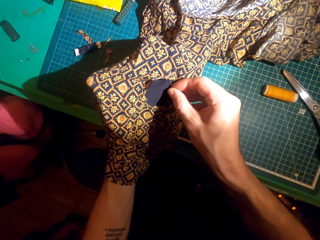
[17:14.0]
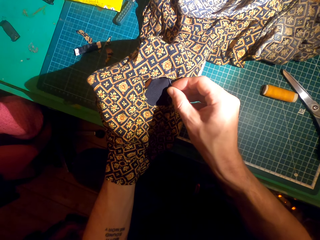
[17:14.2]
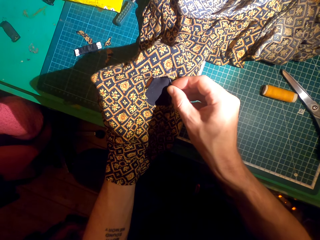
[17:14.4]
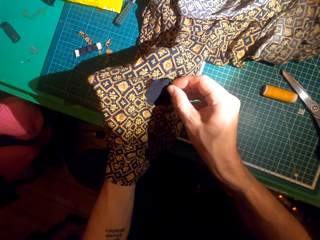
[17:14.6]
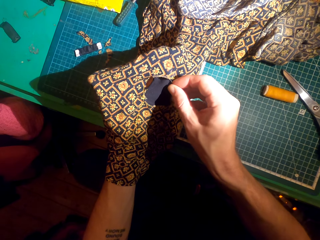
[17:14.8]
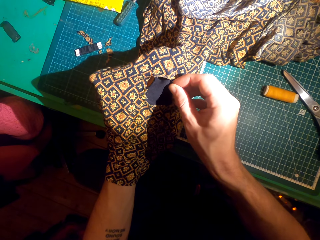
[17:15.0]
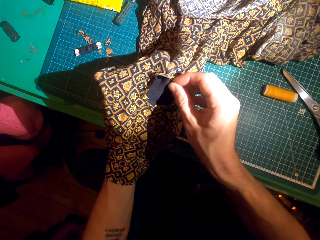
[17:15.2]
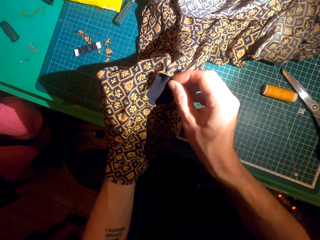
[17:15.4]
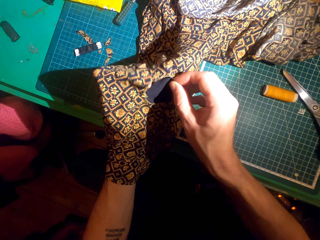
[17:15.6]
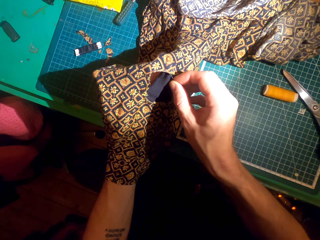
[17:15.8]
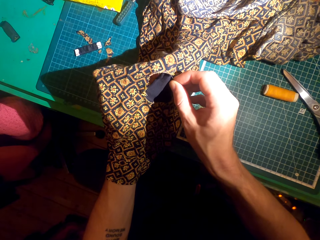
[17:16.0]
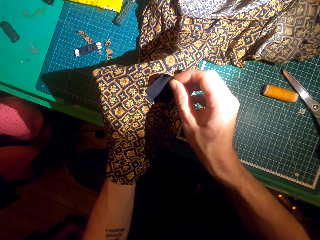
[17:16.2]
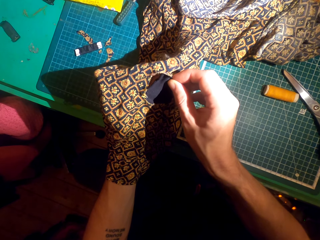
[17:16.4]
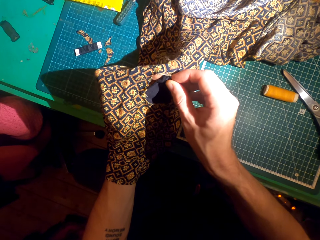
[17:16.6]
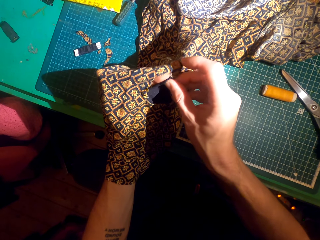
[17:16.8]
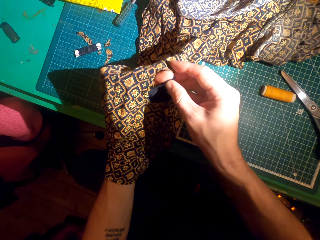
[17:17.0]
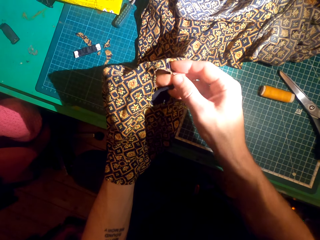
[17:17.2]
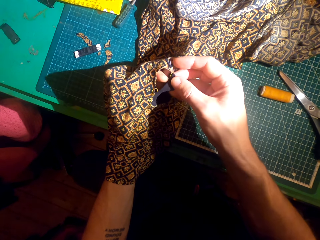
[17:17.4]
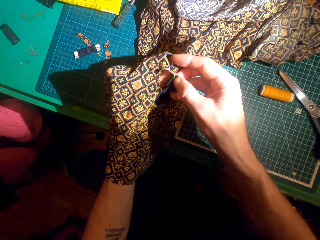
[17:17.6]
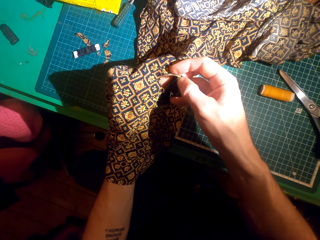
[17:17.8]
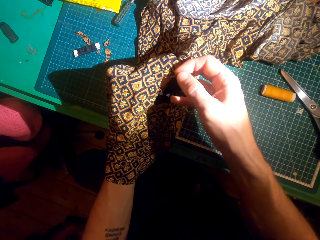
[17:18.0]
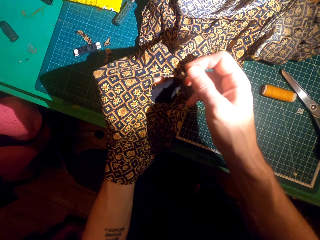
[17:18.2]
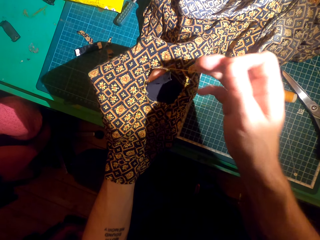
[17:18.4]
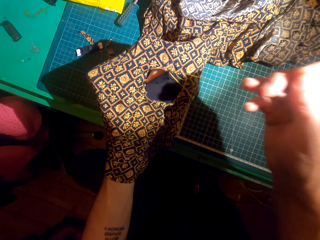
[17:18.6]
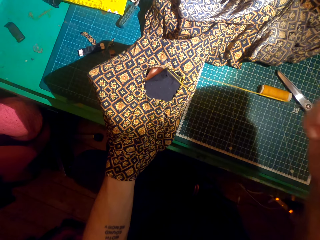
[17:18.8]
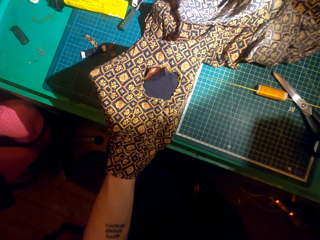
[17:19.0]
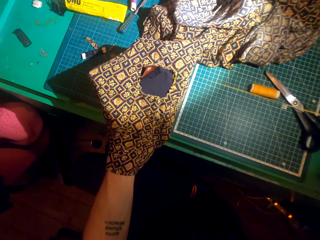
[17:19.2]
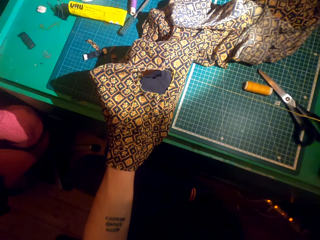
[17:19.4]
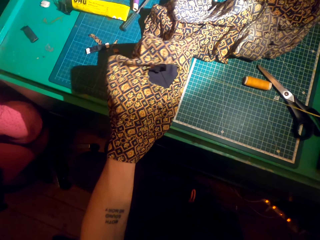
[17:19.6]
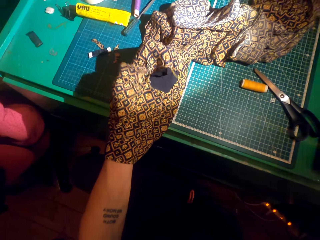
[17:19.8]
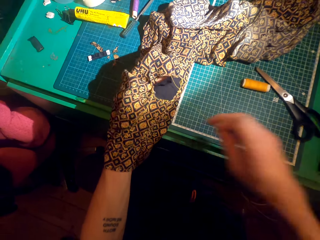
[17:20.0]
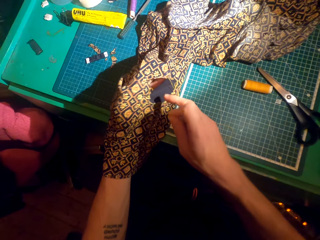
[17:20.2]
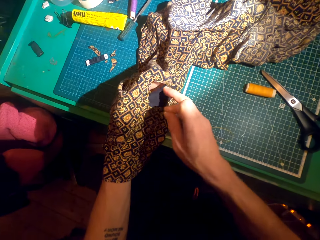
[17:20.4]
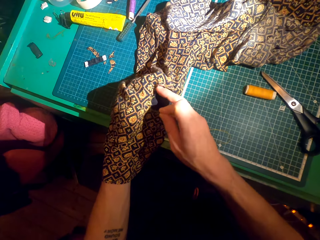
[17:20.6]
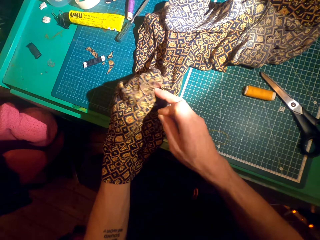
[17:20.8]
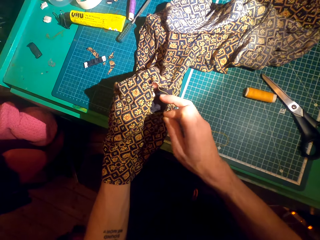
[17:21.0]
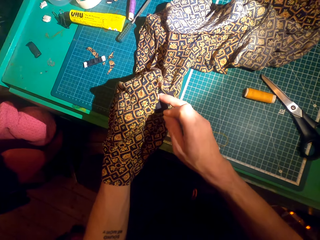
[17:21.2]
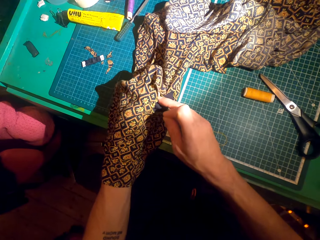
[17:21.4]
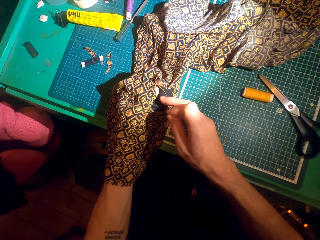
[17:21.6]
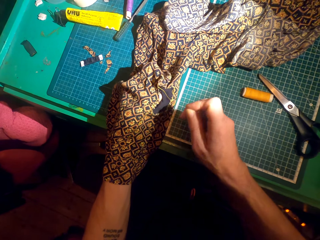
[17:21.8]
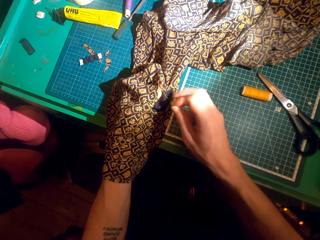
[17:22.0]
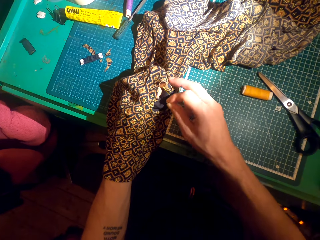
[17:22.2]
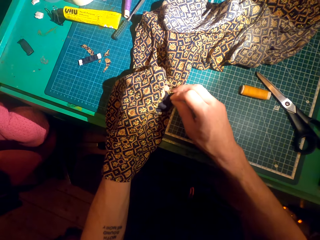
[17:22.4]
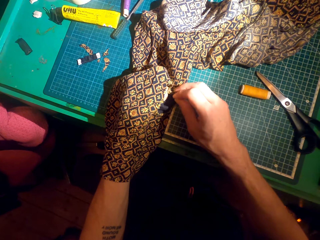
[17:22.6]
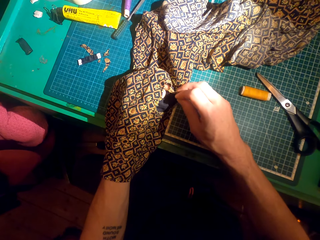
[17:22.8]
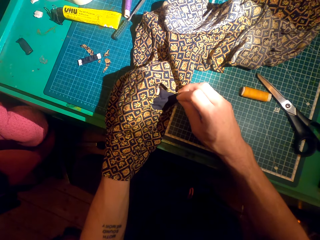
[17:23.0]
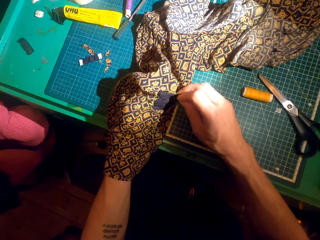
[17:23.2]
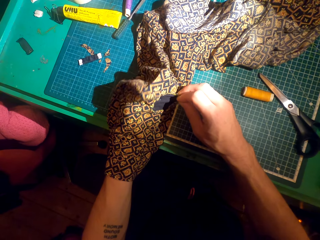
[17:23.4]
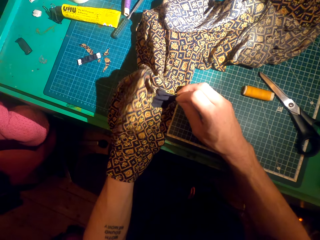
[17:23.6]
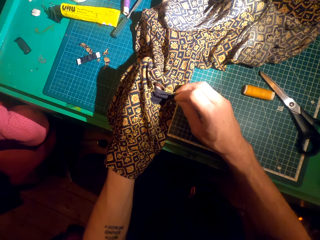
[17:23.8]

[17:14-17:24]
The camera wearer sews a patch over a cloth with a needle. They adjust the cloth and adjust the patch.

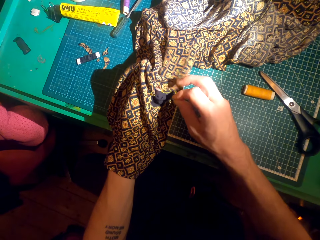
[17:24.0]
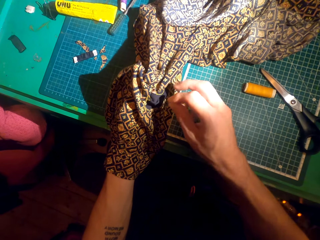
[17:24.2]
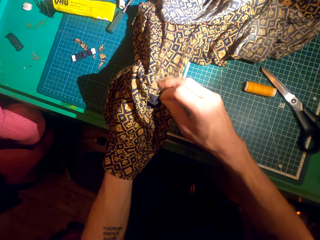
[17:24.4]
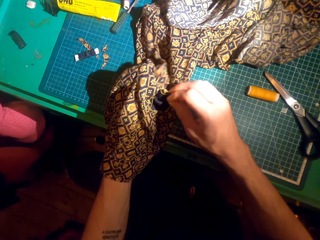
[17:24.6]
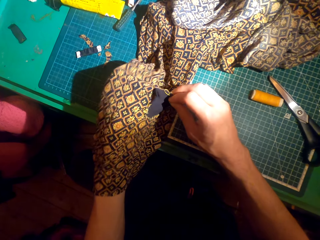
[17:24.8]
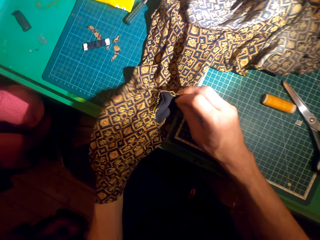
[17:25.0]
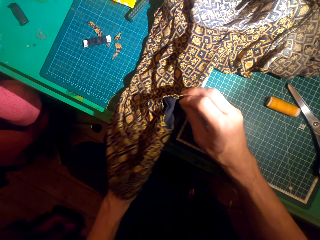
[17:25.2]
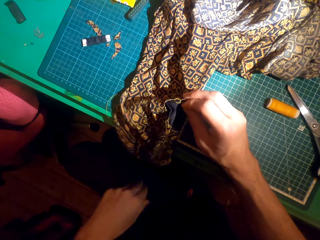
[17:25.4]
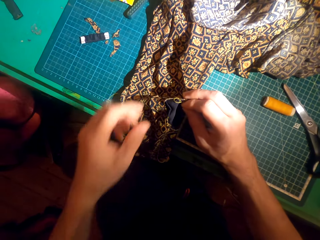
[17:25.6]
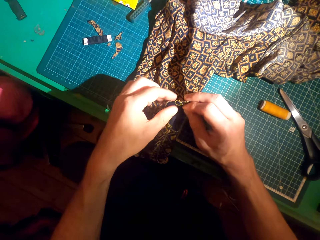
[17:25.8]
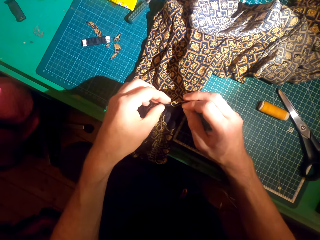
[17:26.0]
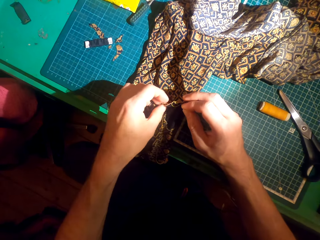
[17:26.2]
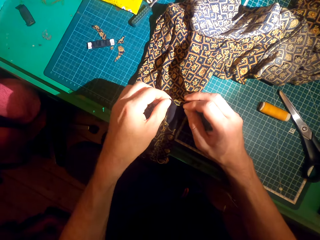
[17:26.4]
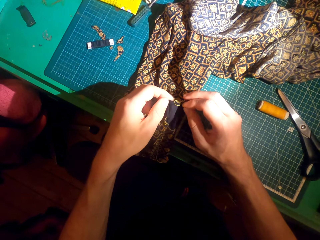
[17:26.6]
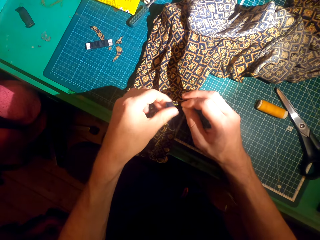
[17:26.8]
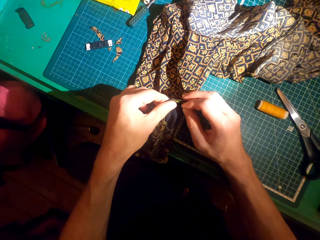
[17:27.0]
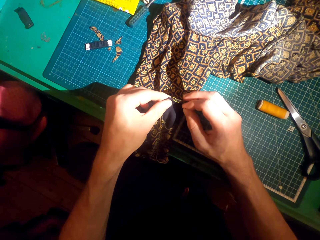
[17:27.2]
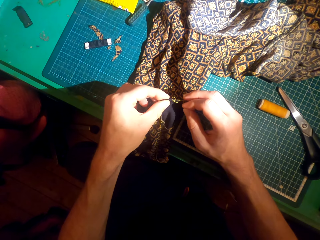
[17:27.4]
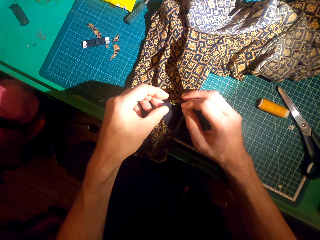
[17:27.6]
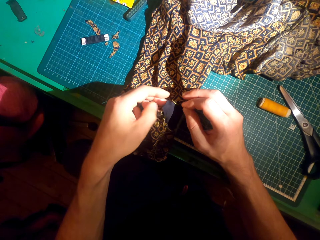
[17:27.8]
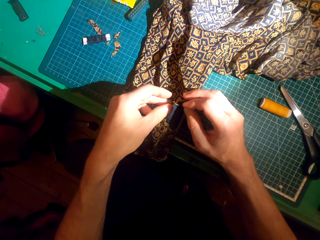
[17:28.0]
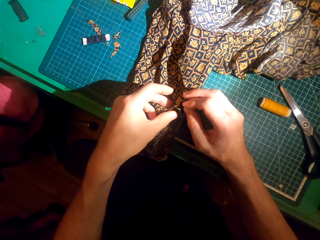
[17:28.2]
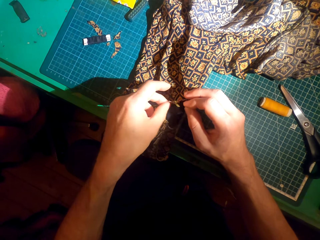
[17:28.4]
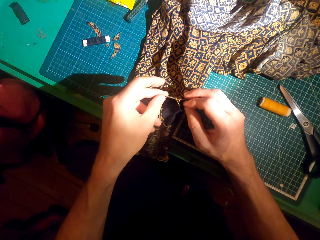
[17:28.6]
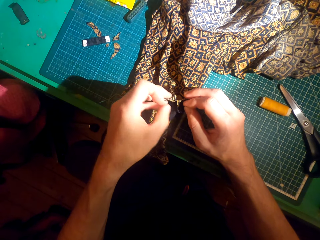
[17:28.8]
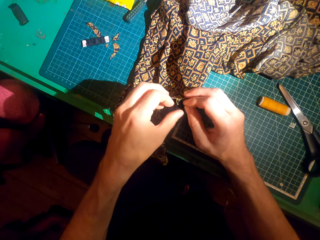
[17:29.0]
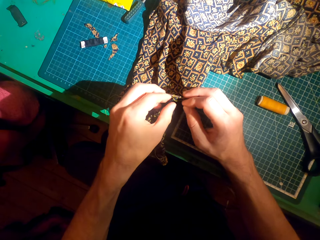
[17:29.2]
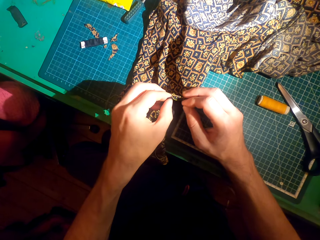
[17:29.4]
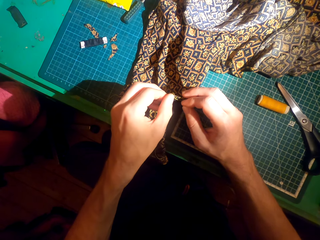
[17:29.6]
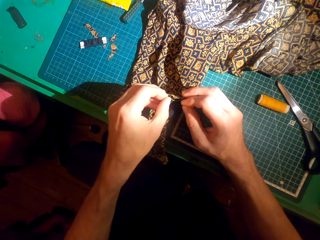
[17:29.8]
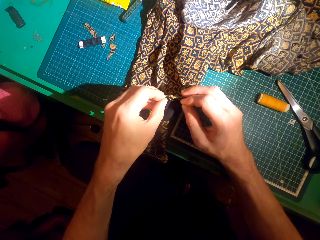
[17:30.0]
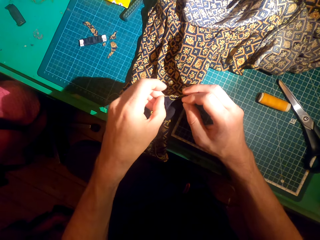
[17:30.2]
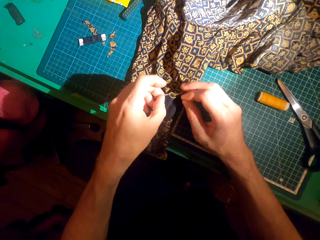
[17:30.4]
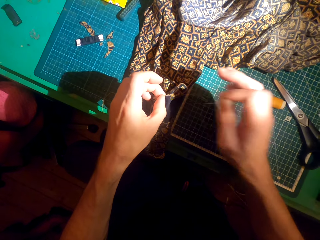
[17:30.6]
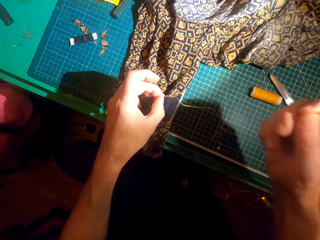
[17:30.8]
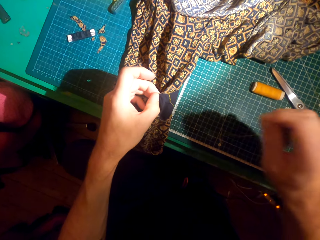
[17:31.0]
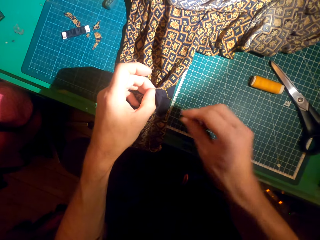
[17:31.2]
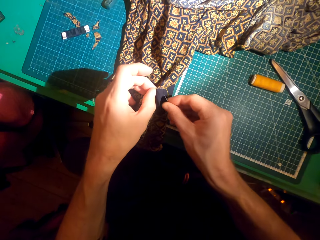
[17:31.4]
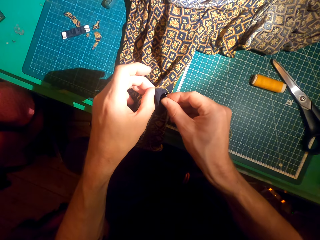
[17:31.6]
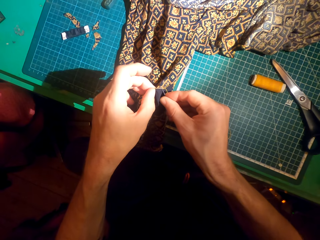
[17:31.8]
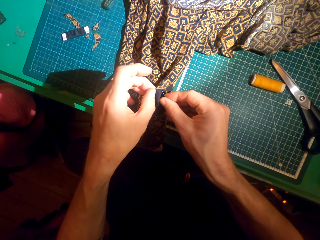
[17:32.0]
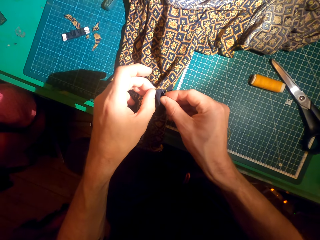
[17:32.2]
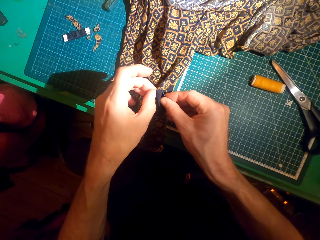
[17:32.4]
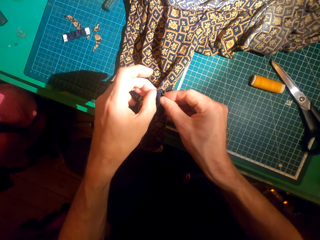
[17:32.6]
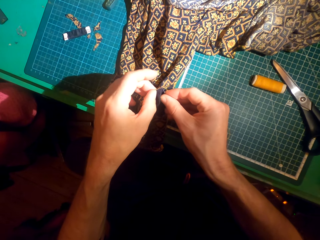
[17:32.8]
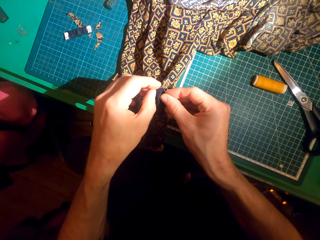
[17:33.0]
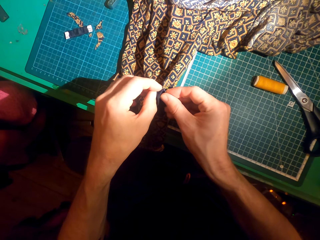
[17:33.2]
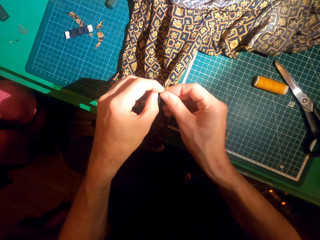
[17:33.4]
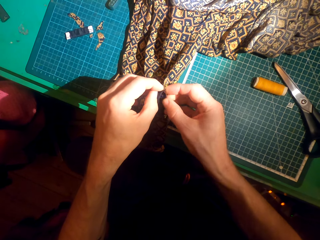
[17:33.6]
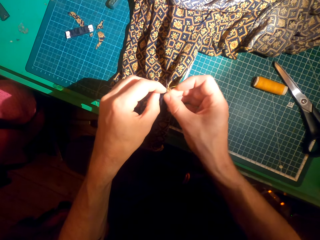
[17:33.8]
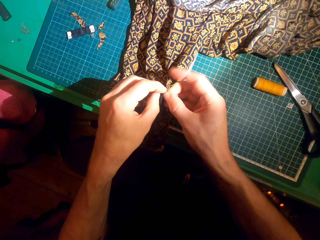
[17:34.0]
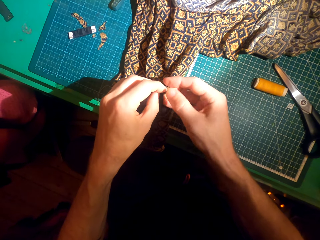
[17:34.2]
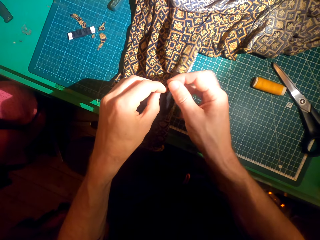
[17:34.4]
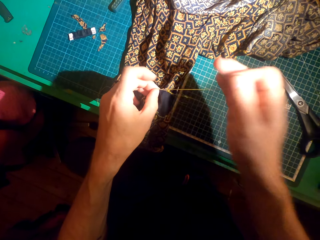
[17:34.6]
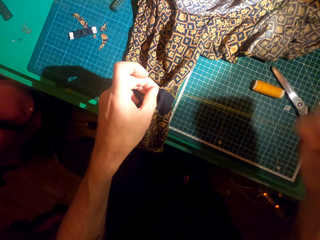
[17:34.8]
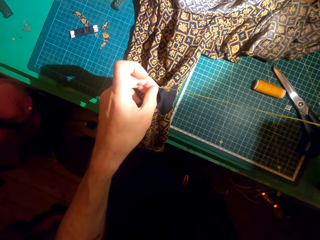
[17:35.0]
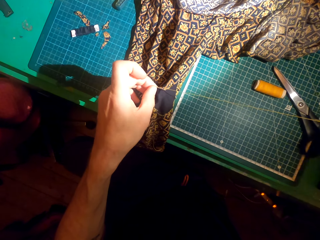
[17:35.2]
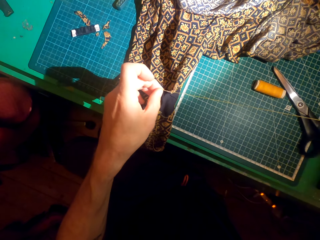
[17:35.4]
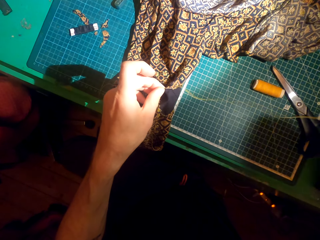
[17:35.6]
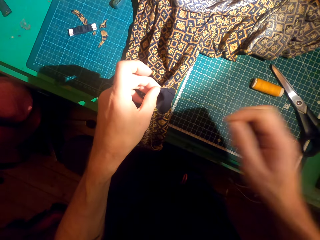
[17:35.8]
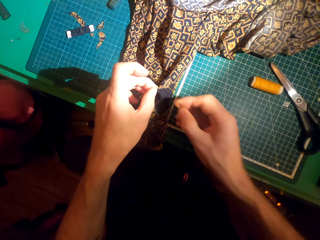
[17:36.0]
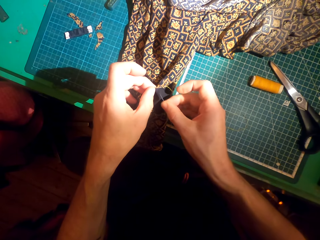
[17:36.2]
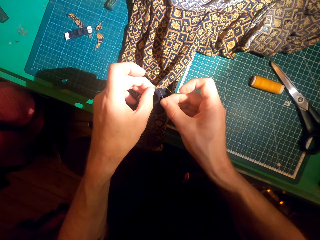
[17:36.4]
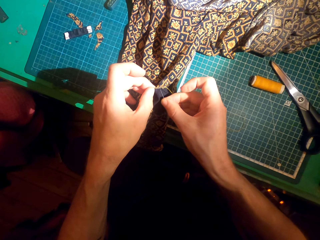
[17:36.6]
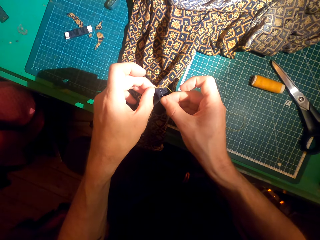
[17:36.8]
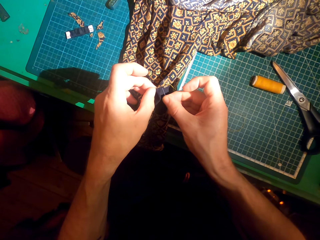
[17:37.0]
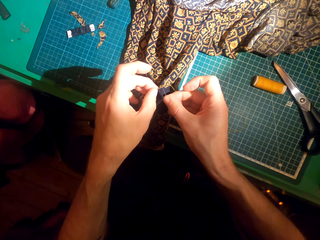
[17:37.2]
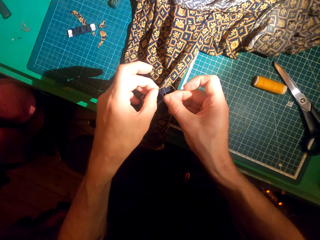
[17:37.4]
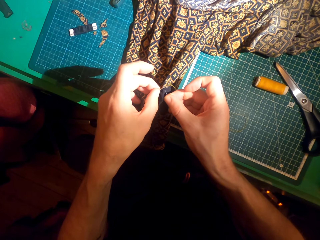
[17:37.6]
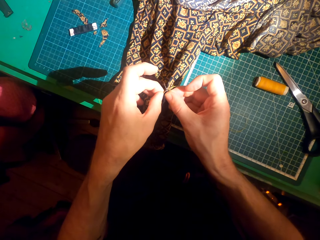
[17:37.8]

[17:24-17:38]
The camera wearer removes the hand from the cloth. They adjust the patch. They sew a patch over the cloth. They knit the cloth with a needle.
